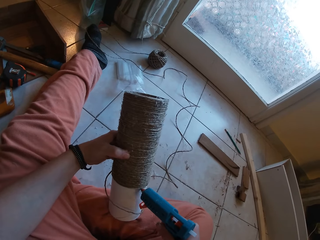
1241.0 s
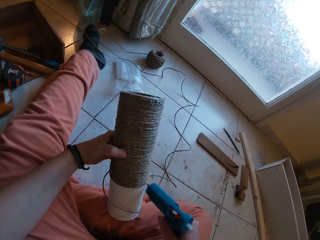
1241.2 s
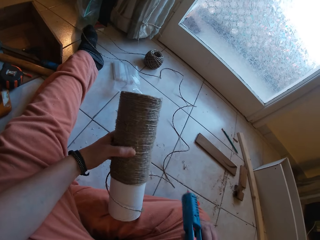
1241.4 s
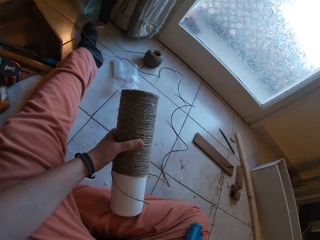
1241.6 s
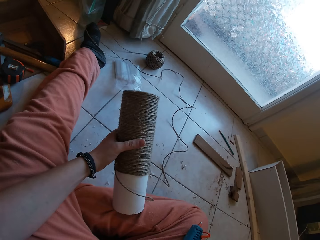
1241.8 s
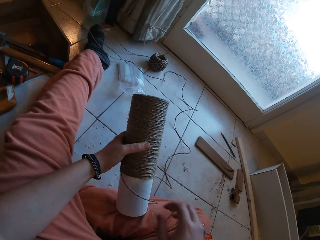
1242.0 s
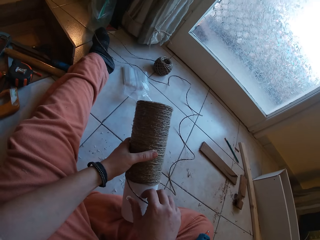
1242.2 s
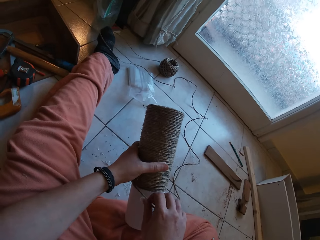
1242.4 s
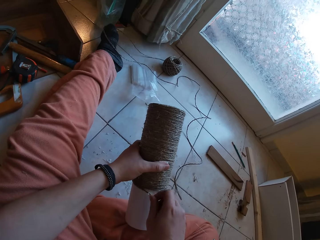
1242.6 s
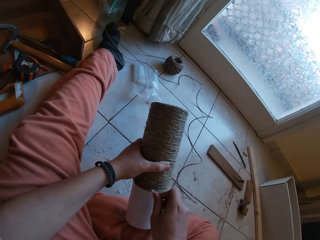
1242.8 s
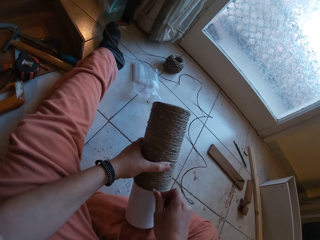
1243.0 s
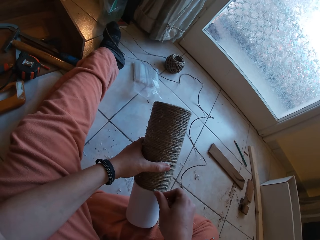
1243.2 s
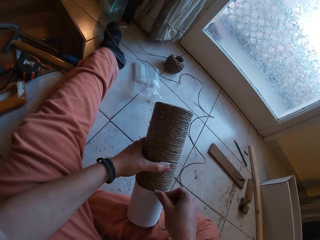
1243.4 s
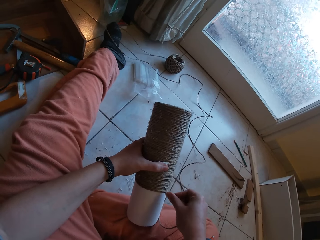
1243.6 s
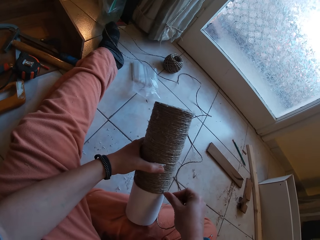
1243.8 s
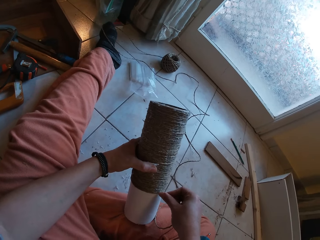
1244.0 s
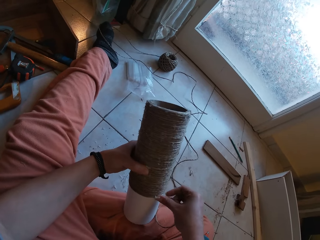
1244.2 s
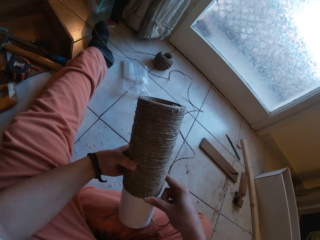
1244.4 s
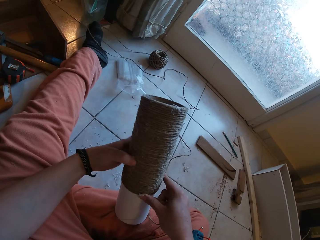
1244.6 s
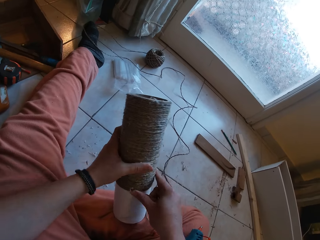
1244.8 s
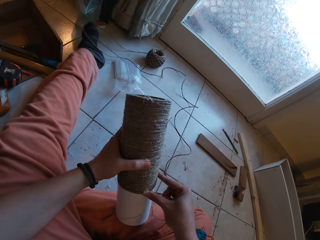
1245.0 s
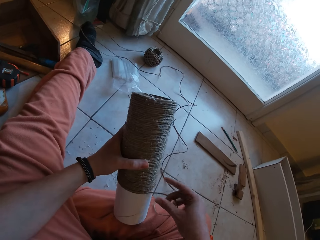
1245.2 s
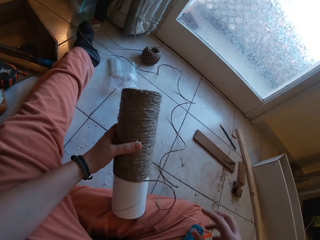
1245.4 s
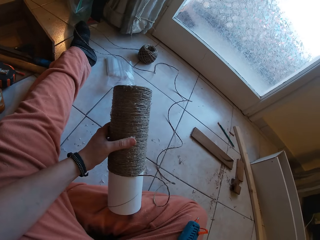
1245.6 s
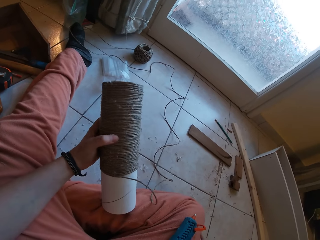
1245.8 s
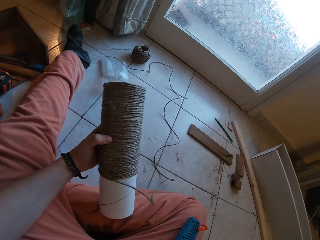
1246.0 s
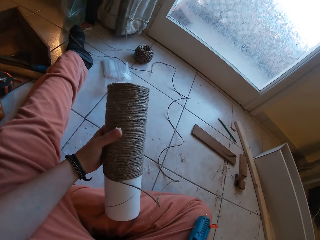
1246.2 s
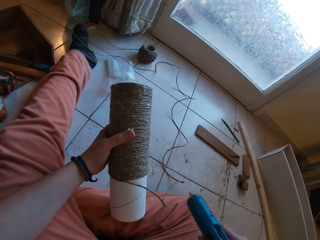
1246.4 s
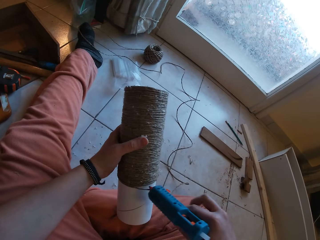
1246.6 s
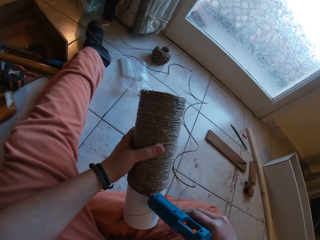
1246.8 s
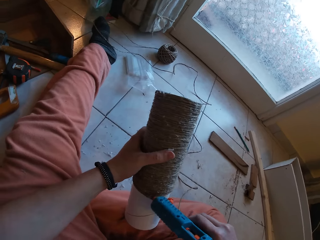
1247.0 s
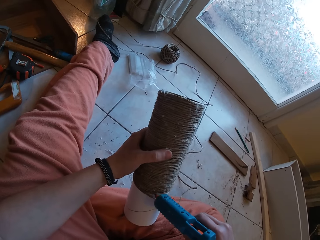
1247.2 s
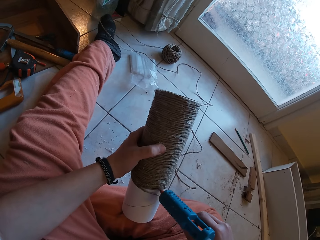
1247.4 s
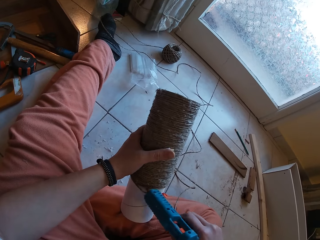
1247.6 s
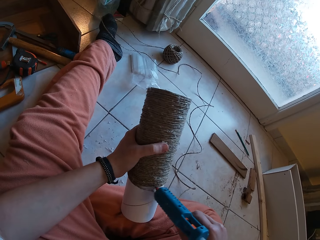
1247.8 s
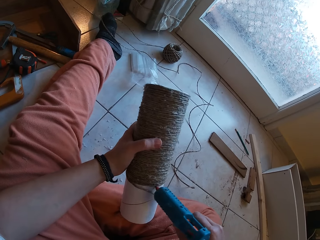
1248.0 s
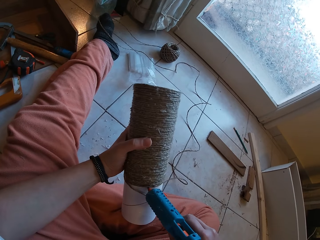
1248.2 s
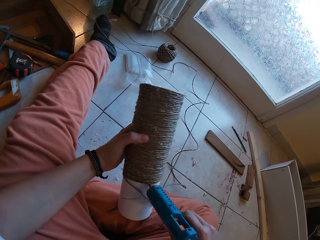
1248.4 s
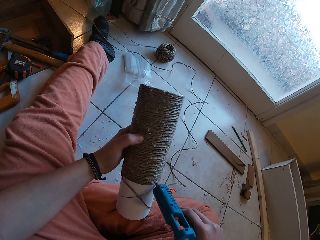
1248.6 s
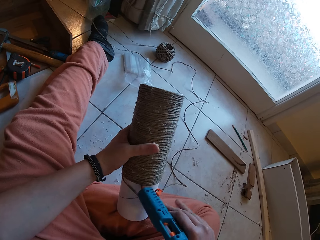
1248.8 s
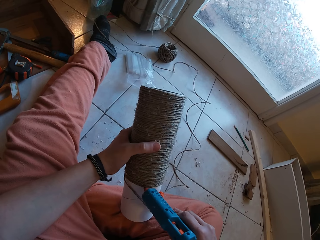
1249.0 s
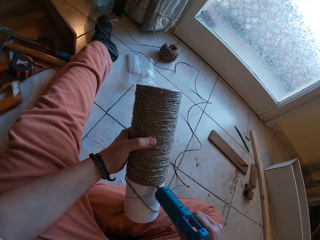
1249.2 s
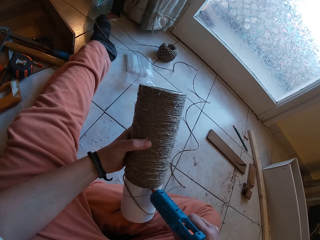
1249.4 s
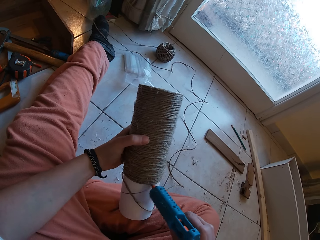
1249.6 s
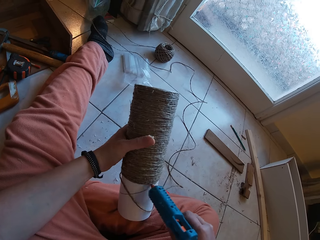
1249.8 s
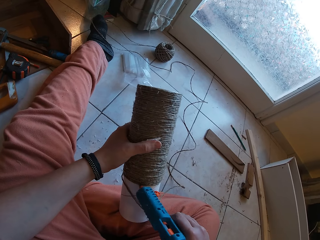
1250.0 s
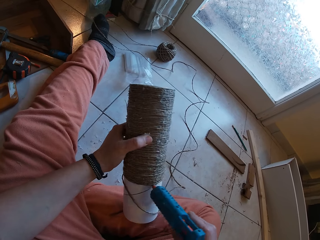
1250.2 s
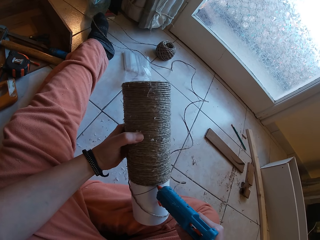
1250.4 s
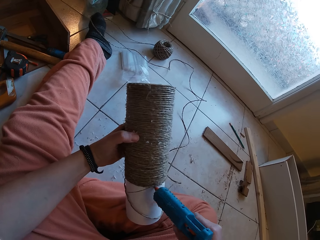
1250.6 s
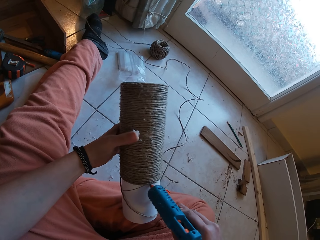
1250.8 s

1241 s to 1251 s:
The camera wearer drops the glue gun on her lap with her right hand. She gums the sisal rope on the craft with both hands. She picks up the glue gun from her lap with her right hand. She applies glue on the craft with the glue gun in her right hand.

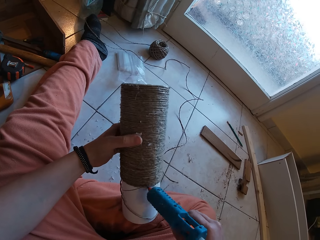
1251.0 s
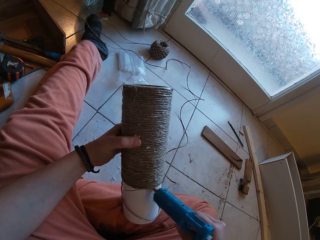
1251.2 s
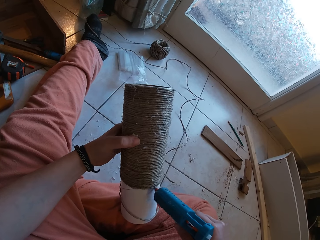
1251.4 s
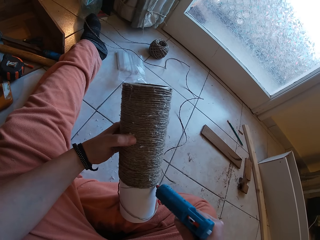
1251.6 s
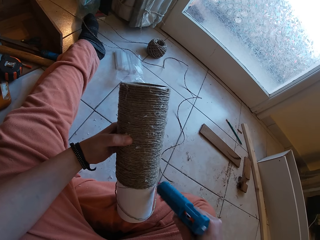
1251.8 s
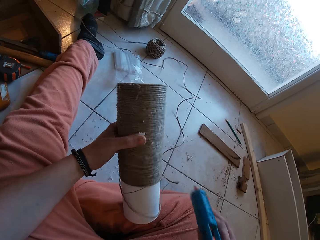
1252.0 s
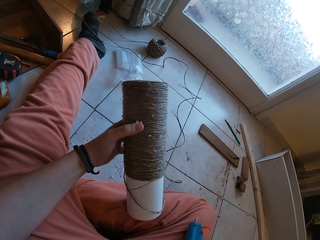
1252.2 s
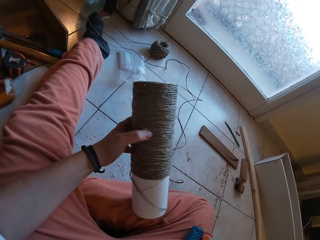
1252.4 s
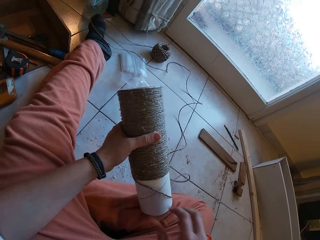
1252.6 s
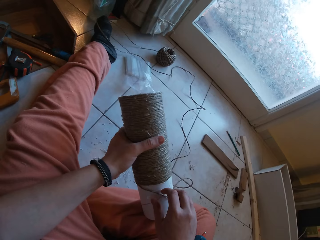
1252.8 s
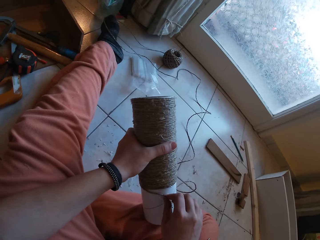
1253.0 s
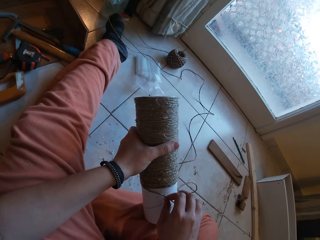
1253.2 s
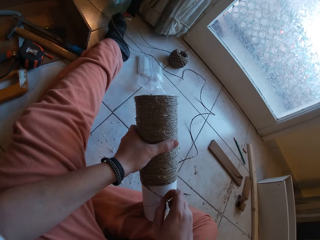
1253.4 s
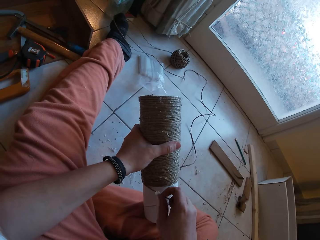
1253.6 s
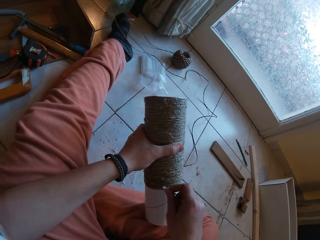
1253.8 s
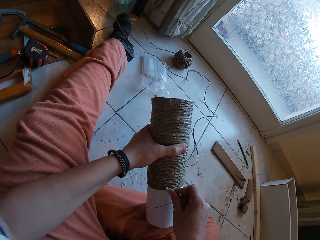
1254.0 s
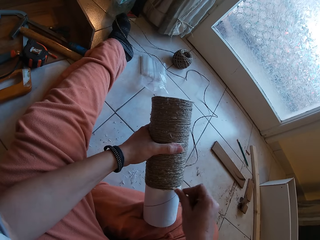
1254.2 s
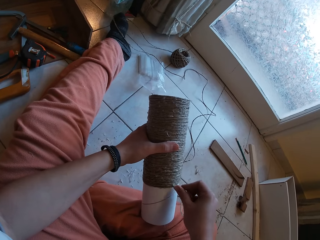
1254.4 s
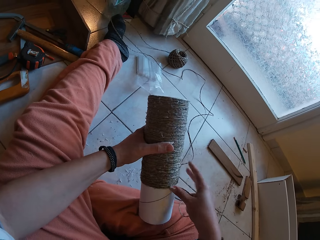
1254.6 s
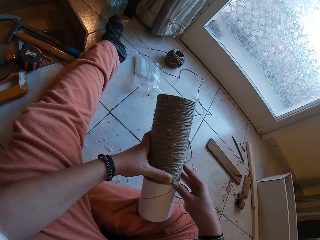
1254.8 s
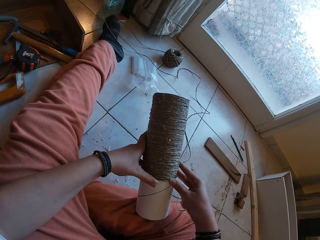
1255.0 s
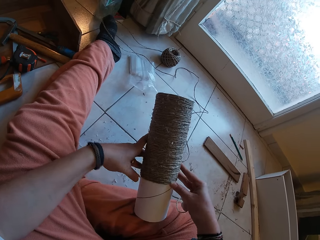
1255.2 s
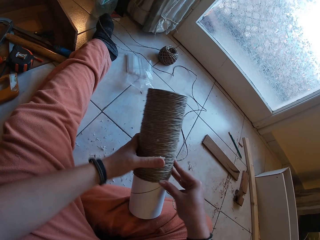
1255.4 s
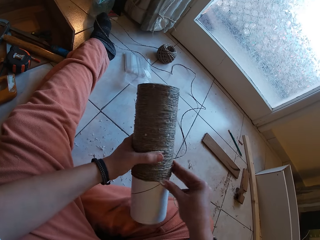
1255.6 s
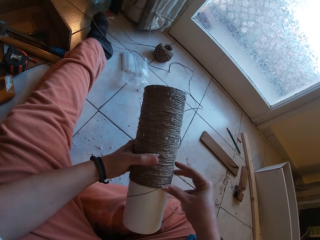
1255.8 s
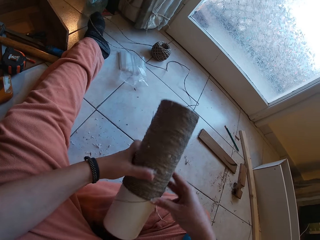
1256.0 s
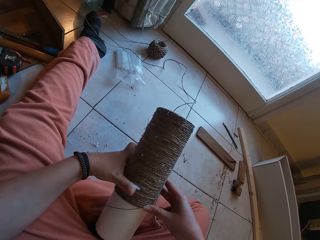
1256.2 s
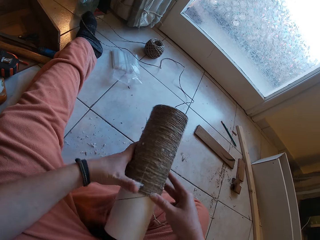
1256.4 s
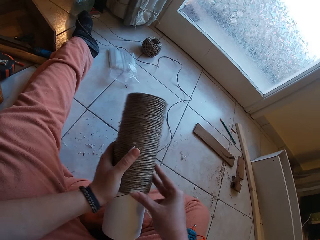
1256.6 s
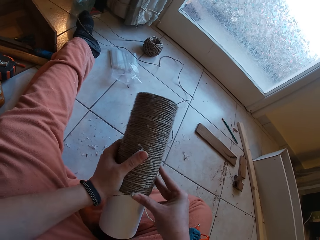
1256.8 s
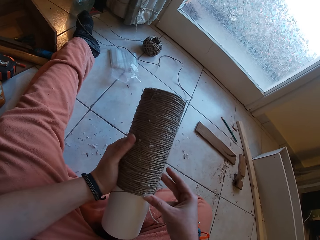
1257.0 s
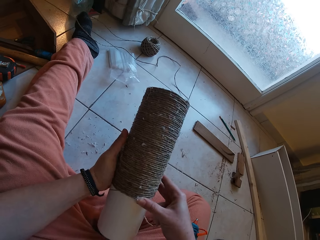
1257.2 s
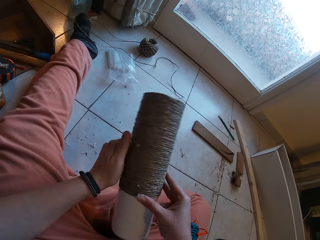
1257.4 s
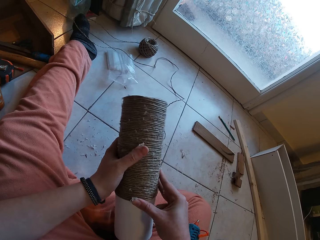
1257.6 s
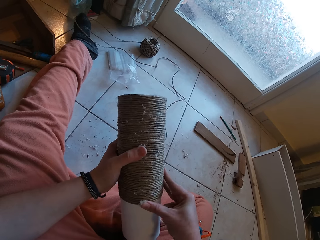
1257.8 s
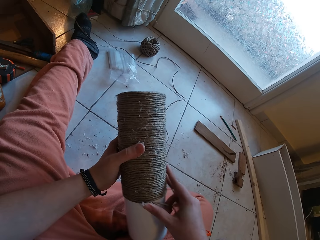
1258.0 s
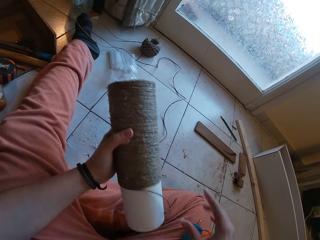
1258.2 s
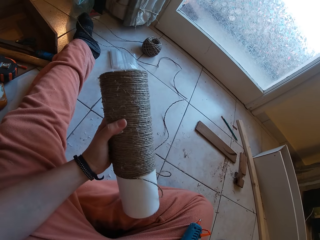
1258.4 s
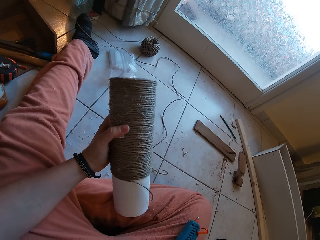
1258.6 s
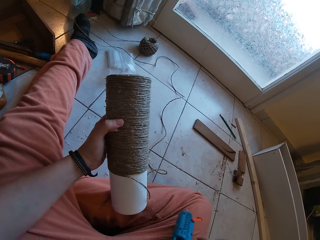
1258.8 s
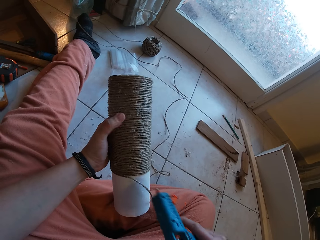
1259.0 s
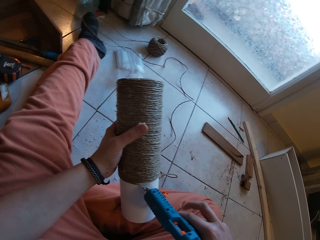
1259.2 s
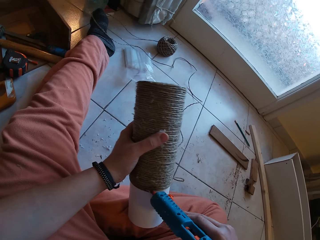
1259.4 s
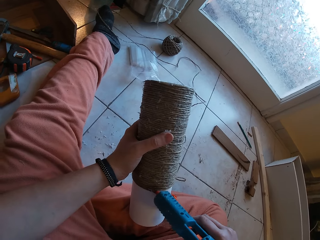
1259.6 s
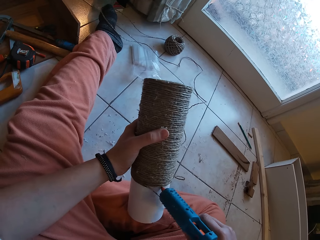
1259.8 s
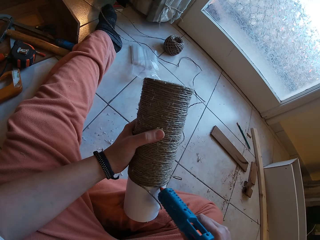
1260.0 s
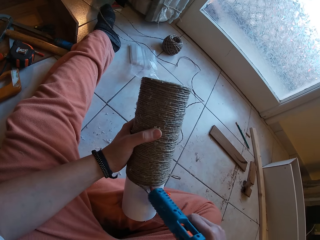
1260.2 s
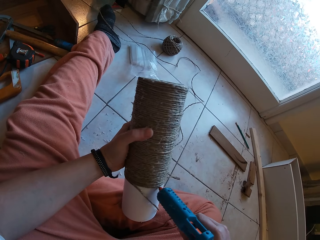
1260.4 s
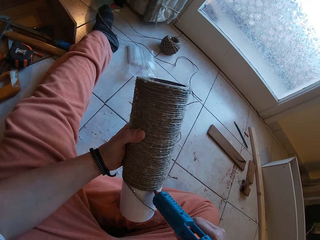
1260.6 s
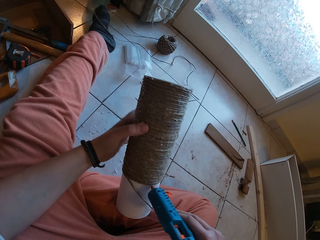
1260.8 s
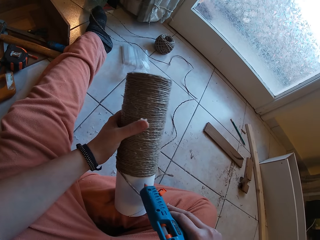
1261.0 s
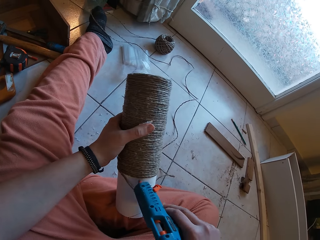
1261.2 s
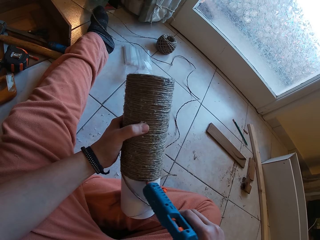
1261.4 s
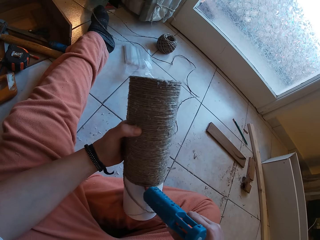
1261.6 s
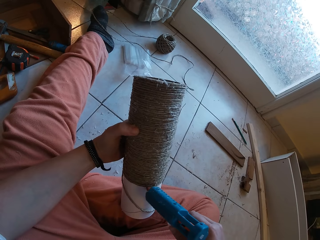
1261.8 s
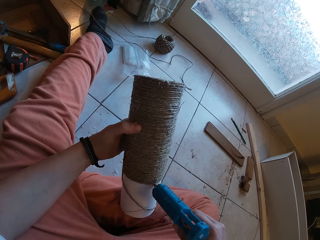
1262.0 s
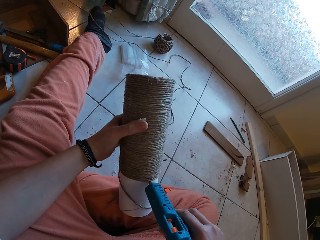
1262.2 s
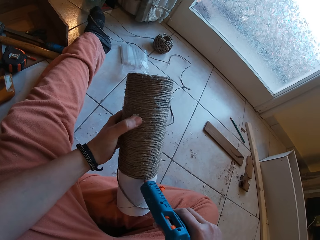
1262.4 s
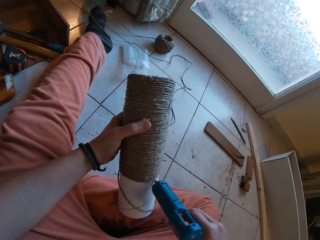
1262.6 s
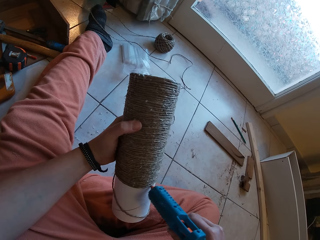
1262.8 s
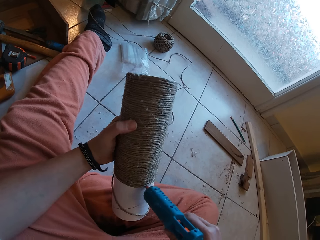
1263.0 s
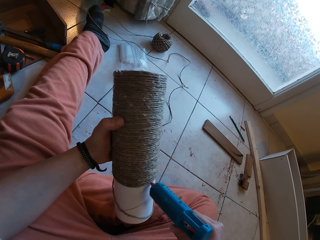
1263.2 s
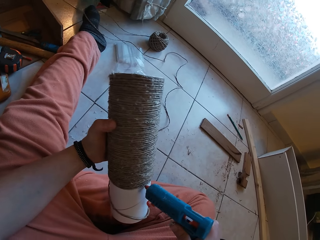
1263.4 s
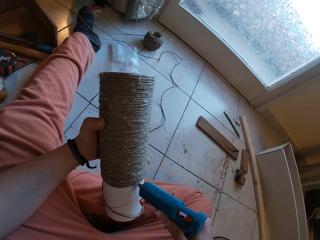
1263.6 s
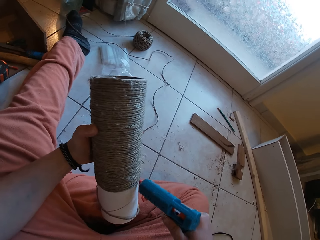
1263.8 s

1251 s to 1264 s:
The camera wearer drops the glue gun on her lap with her right hand. She gums the sisal rope on the craft with both hands. She picks up the glue gun from her lap with her right hand. She applies glue on the craft with the glue gun with her right hand.
